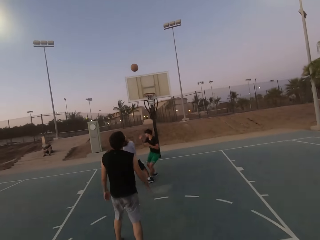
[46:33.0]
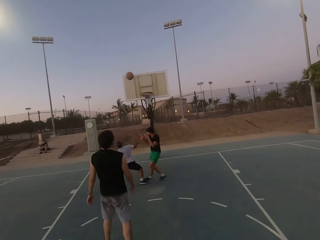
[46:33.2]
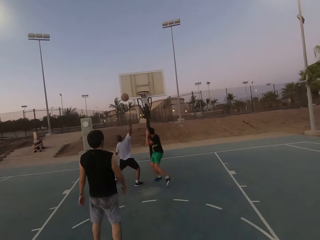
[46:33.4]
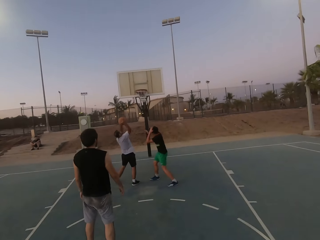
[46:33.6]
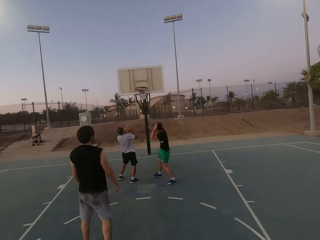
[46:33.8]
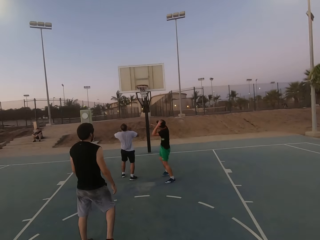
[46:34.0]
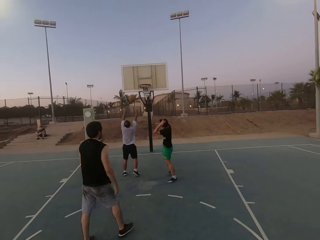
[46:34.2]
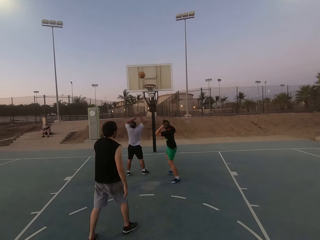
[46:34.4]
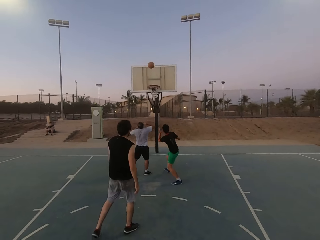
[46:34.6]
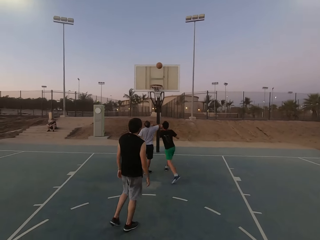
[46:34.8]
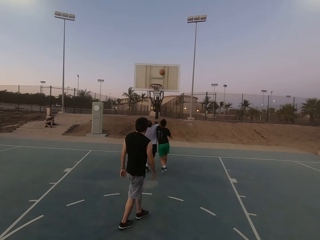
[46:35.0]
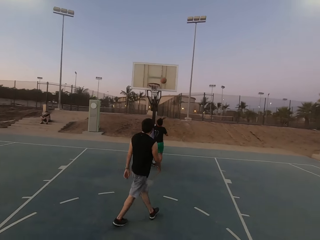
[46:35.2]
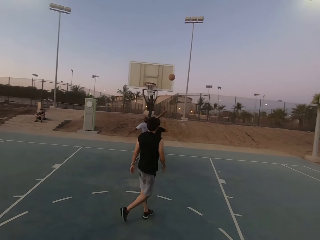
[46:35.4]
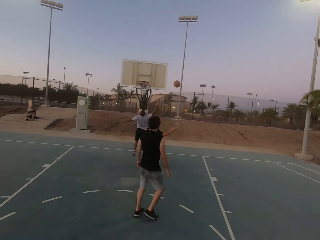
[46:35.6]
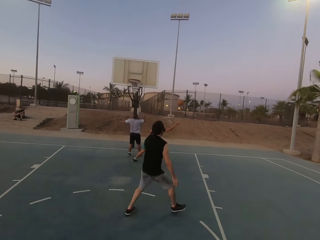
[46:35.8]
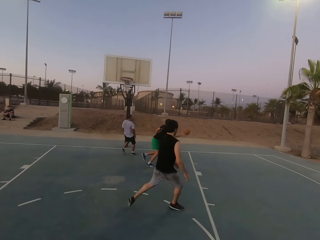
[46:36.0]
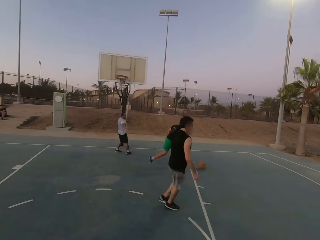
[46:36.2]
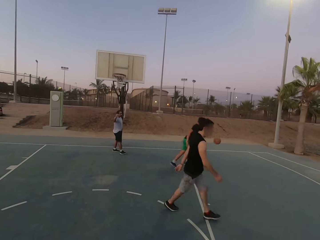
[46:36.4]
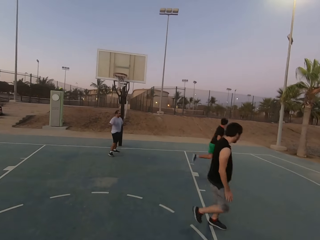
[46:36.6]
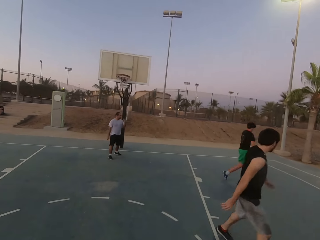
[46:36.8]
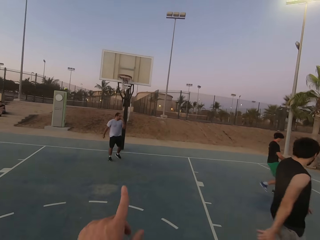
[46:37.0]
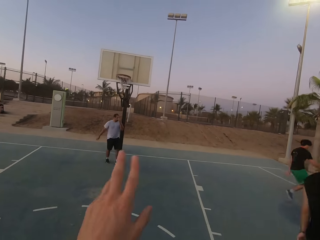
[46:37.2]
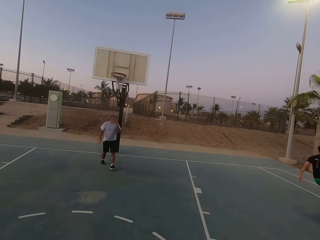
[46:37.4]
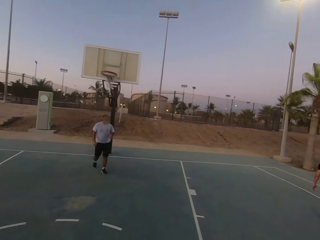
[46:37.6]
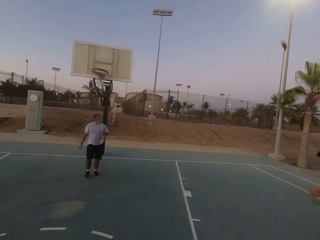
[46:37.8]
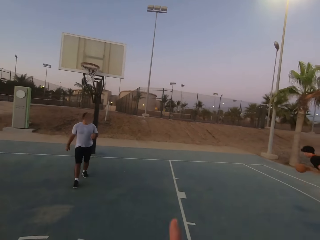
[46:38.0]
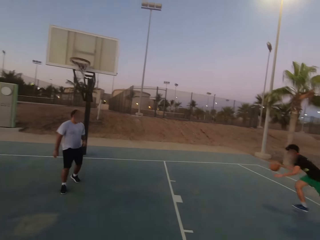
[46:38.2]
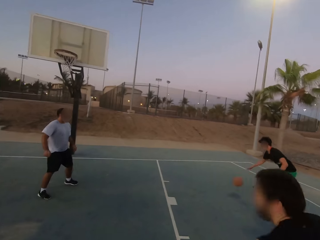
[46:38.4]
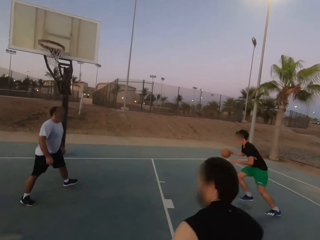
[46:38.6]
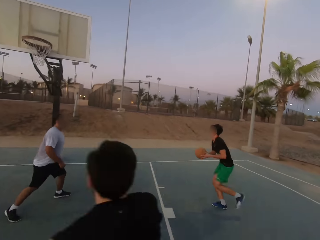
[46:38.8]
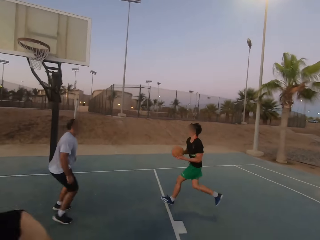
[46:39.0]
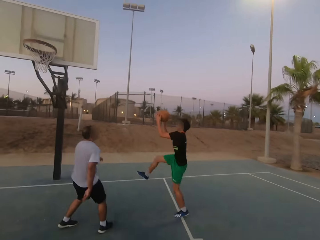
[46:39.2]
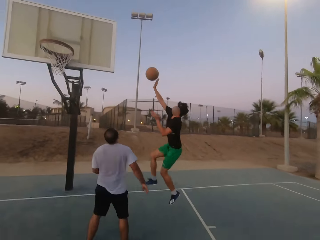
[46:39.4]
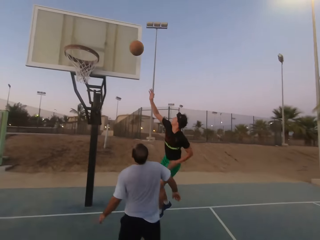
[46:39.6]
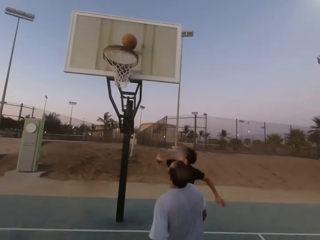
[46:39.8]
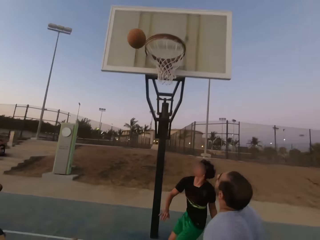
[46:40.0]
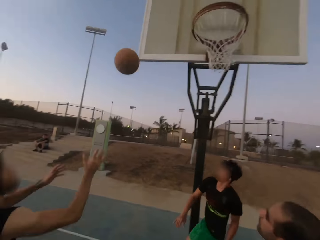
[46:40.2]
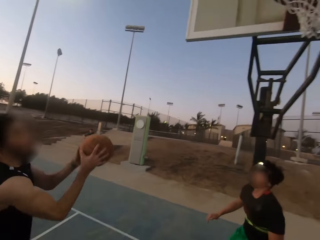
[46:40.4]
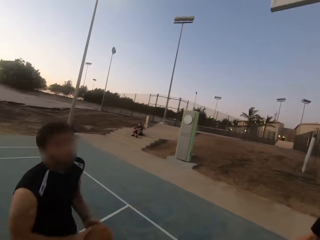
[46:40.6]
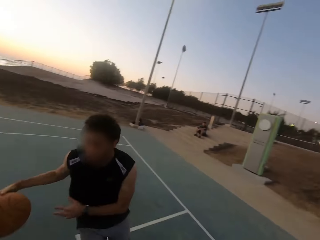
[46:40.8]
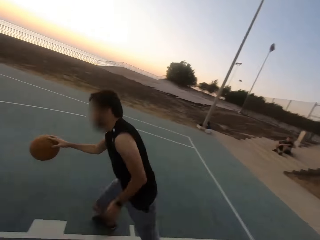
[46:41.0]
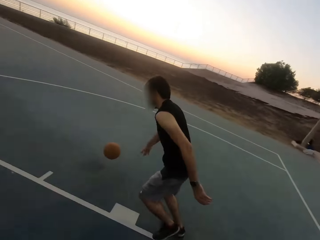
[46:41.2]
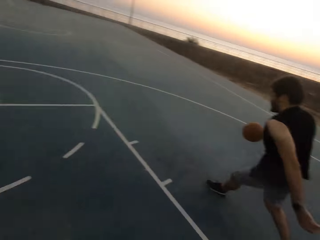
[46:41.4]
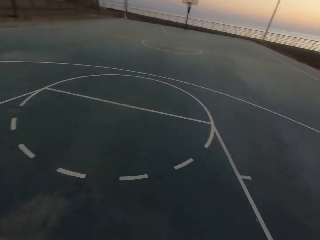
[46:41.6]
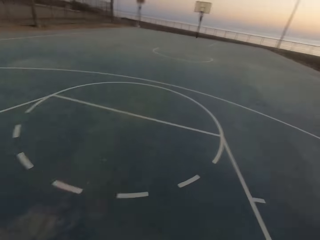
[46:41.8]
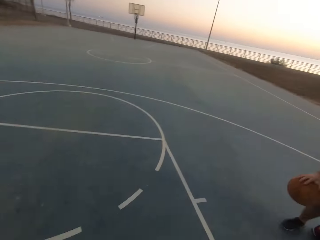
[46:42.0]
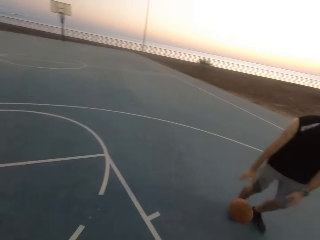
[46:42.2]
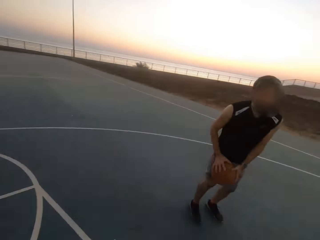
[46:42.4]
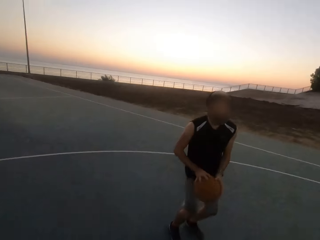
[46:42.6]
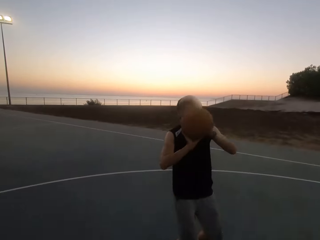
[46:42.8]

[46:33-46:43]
A man picks up the ball. The man throws the ball in the hoop. Another man picks up the ball and dribbles the ball. The second man throws the ball in the hoop. A third man picks up the ball and dribbles the ball.

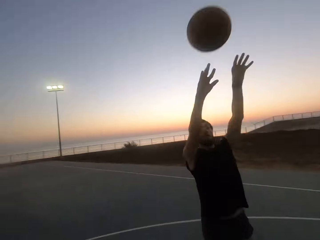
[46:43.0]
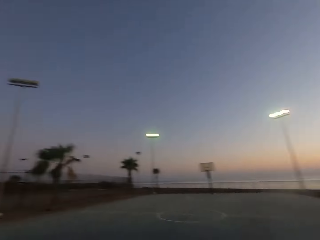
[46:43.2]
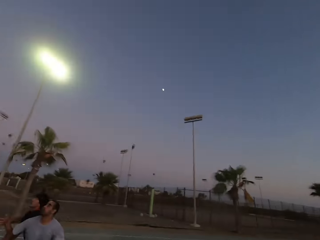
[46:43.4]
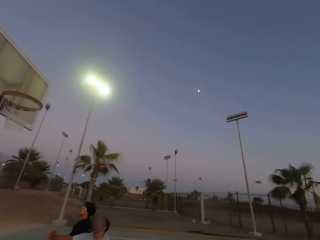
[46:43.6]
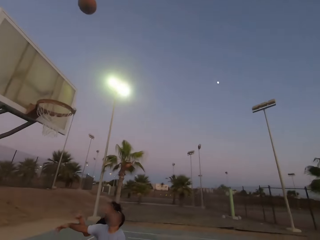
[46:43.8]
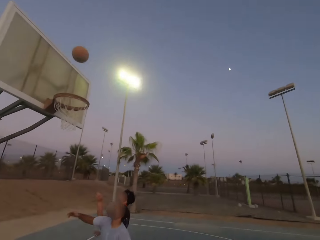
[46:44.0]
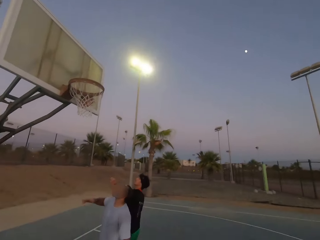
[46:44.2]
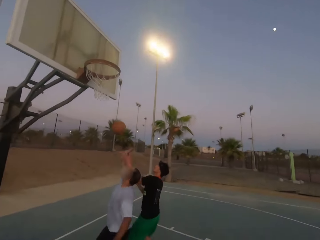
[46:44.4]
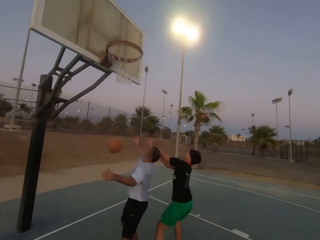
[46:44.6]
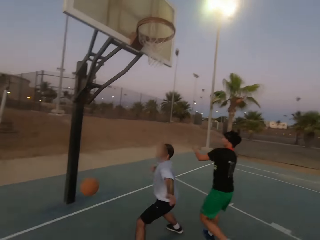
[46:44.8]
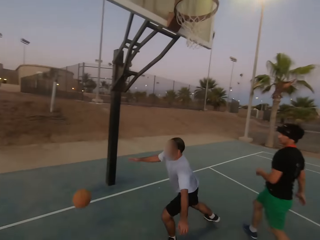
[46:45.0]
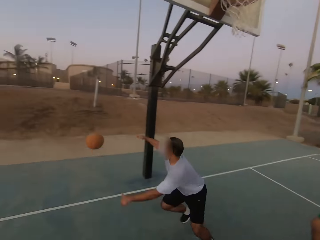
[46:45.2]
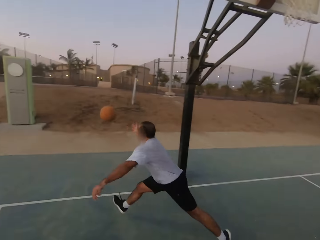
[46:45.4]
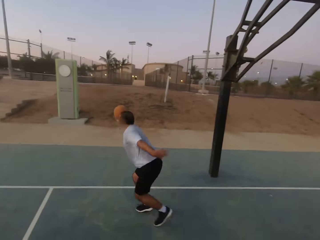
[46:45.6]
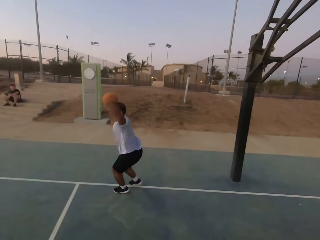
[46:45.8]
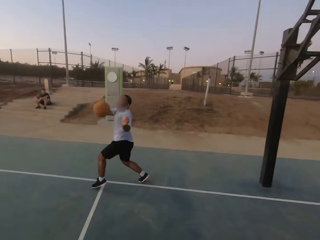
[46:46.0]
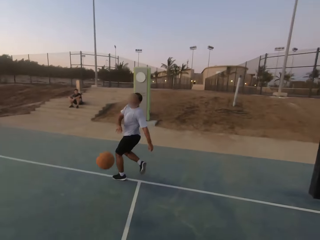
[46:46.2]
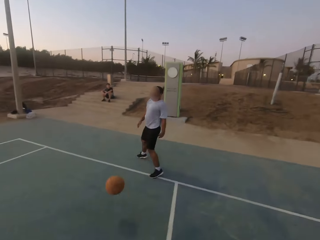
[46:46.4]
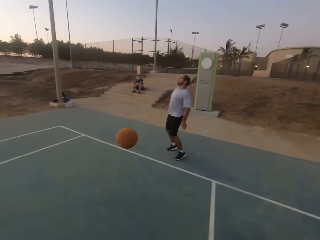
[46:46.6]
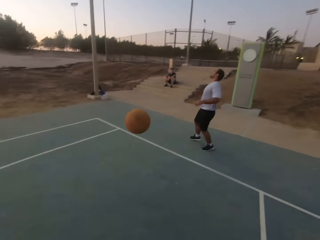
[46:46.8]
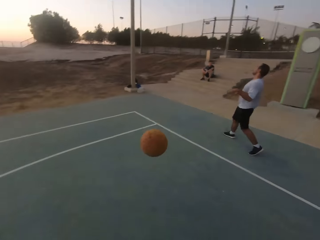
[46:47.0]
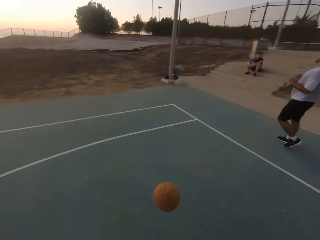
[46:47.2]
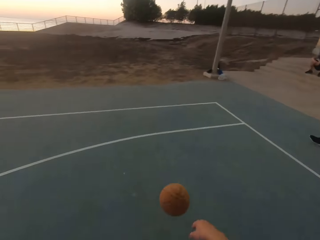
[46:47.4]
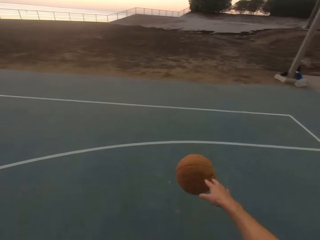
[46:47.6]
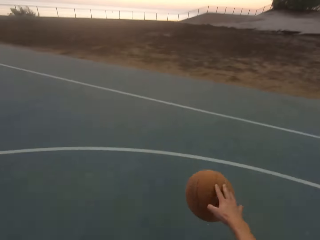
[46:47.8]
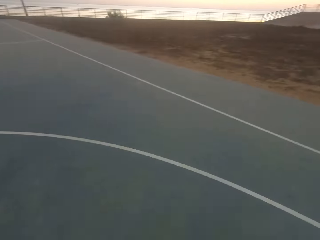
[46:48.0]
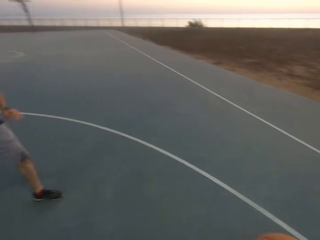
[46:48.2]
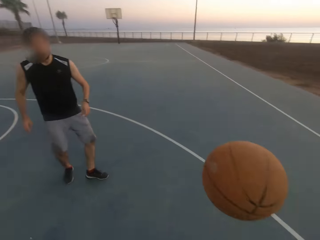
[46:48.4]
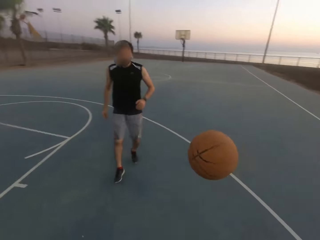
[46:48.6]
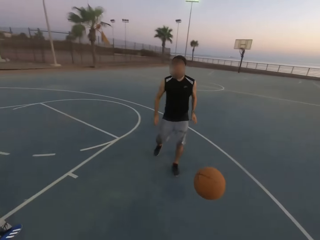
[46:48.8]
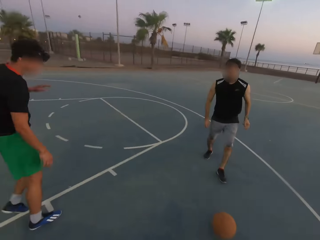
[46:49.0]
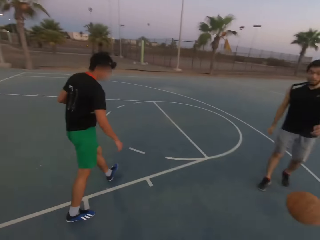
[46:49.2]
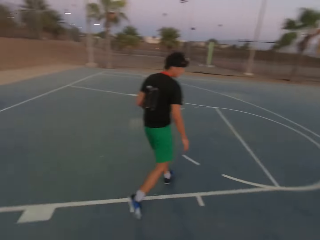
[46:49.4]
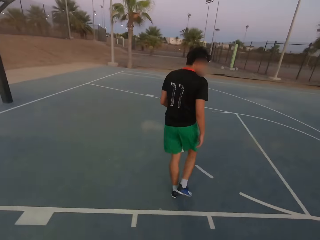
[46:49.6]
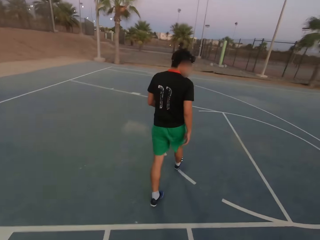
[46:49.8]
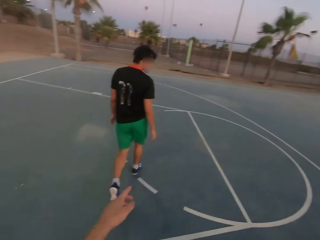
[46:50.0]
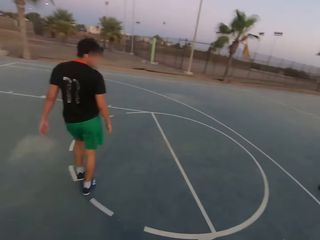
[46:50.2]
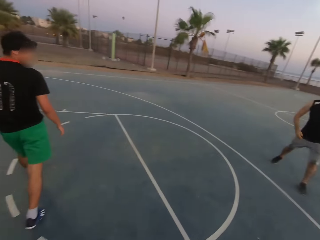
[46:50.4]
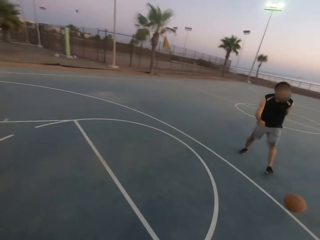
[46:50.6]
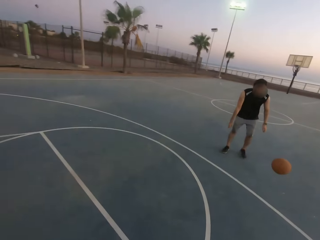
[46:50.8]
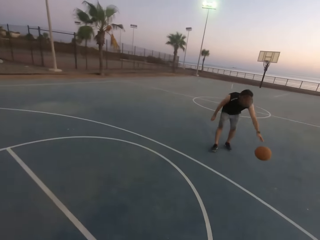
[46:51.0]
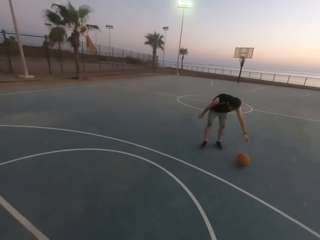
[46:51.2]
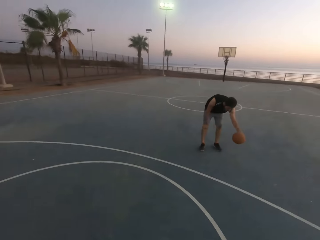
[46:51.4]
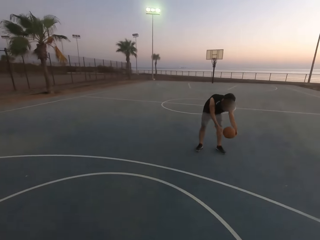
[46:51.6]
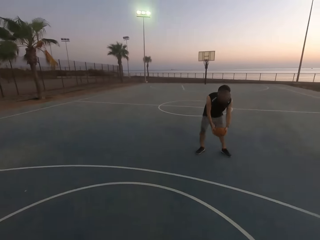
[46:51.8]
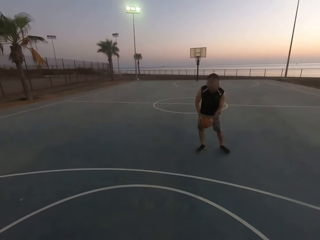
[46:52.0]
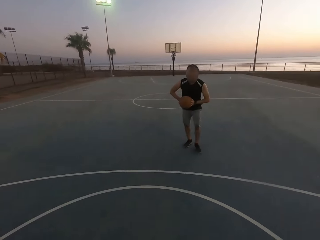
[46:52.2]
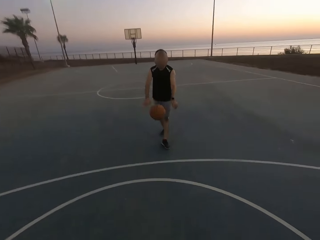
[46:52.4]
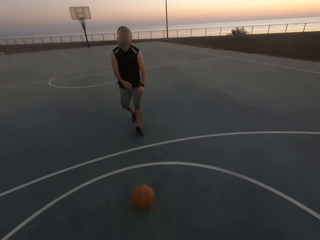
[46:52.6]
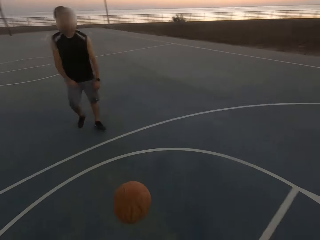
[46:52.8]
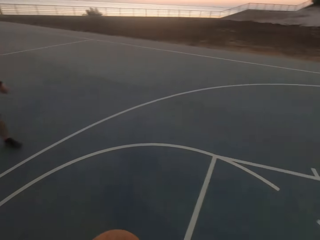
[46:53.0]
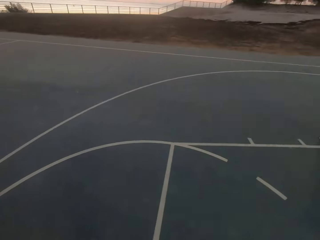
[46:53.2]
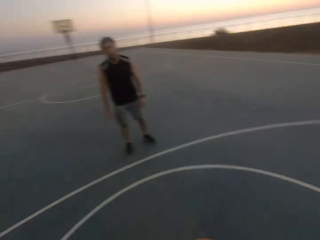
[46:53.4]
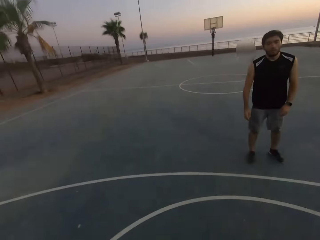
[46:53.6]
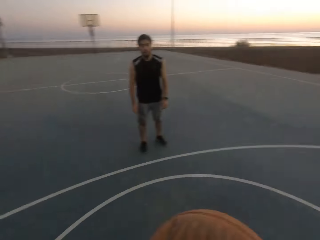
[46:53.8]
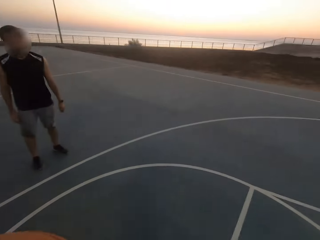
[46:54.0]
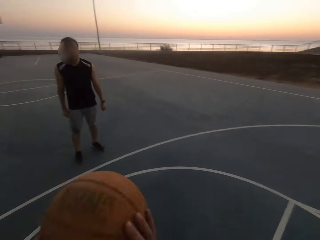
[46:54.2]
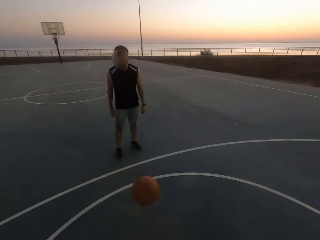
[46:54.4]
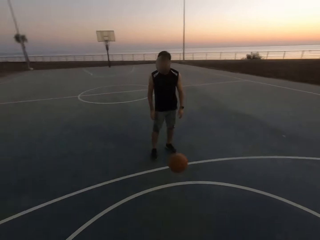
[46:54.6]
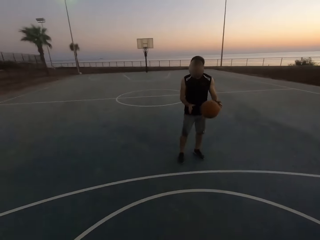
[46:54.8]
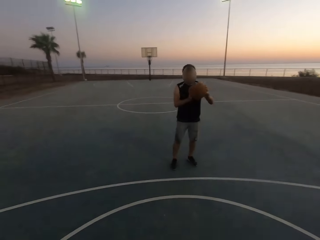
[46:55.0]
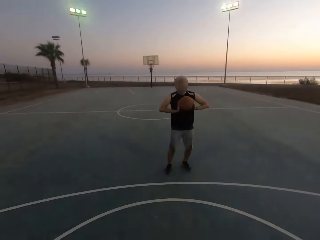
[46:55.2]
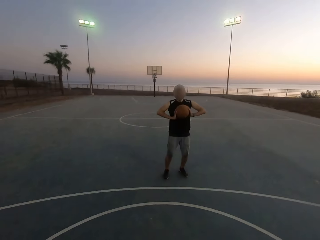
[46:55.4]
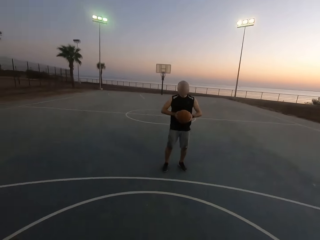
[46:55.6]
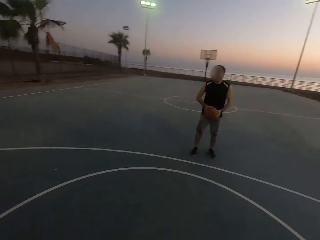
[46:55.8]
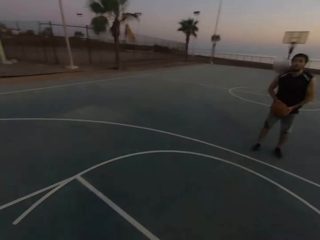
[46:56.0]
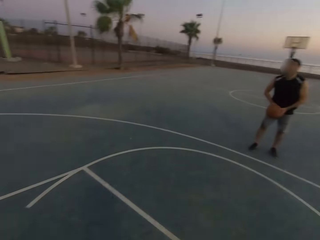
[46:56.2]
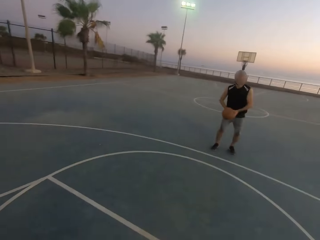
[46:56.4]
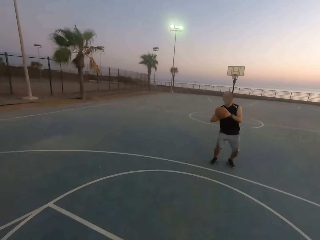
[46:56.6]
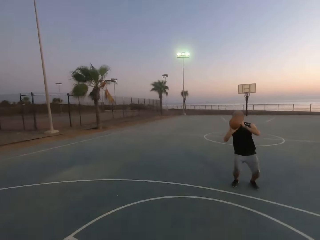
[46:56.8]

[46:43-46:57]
A man throws the ball in the hoop. The man makes a basket. Another man taps the ball, runs for the ball, and throws the ball in the court. The camera wearer throws the ball to the first man. A third man walks. The camera wearer looks around and walks. The first man picks up the ball. The first man throws the ball to the camera wearer. The camera wearer throws the ball to the first man. The first man picks up the ball.
